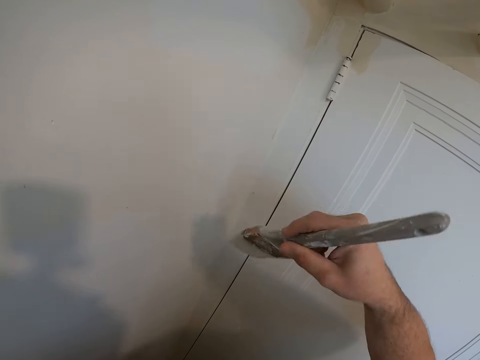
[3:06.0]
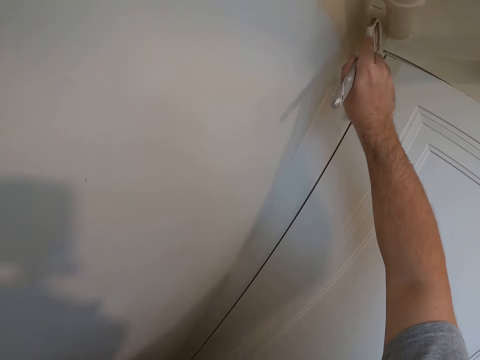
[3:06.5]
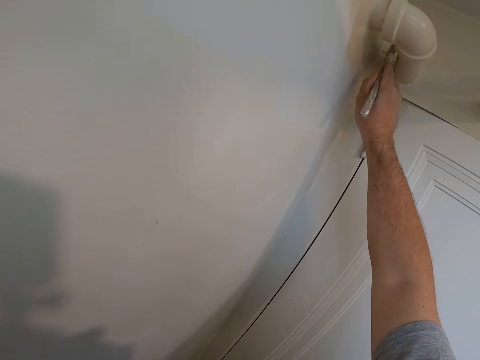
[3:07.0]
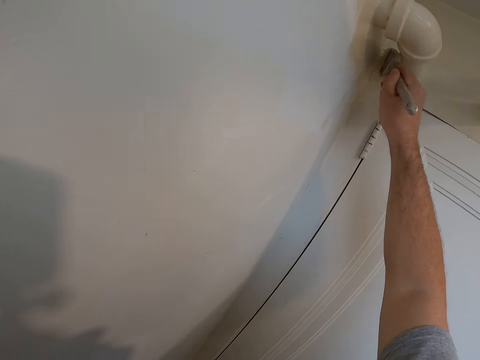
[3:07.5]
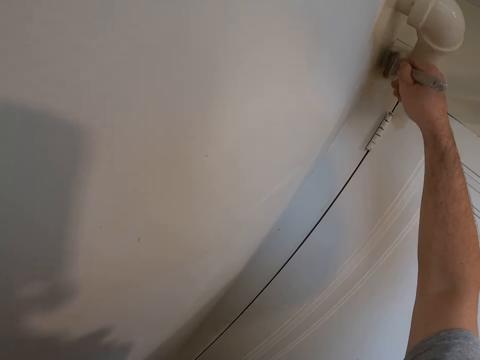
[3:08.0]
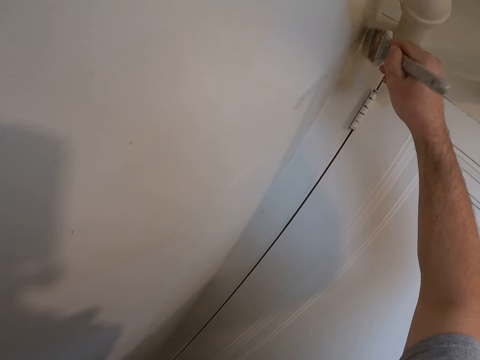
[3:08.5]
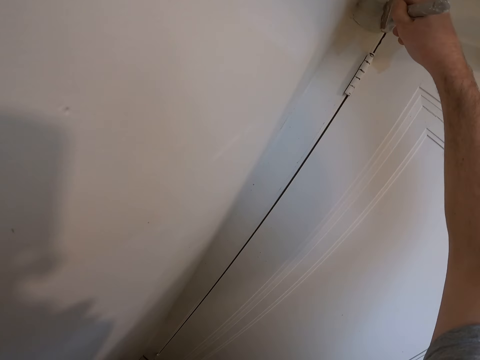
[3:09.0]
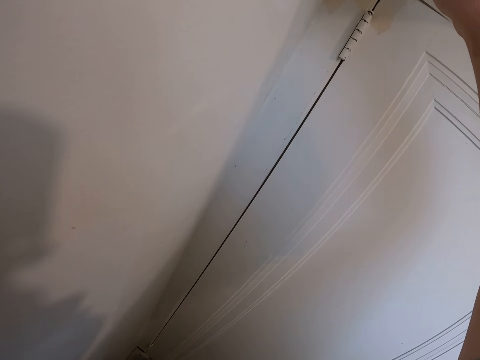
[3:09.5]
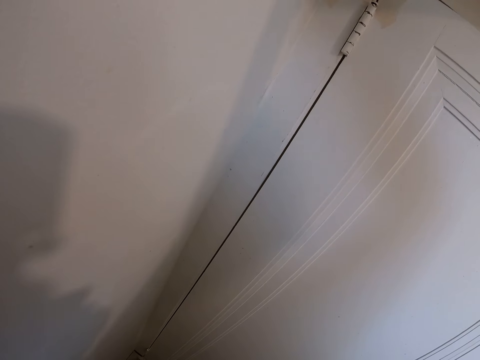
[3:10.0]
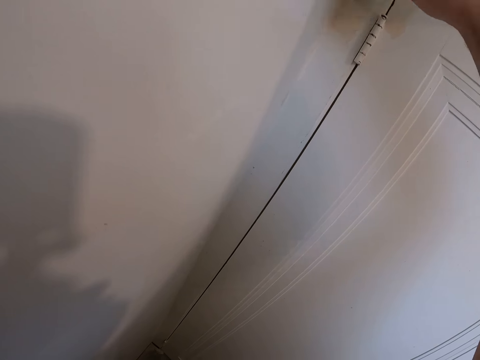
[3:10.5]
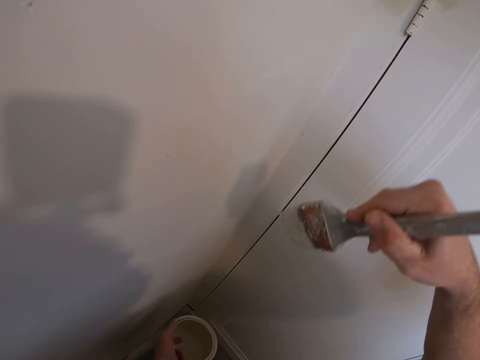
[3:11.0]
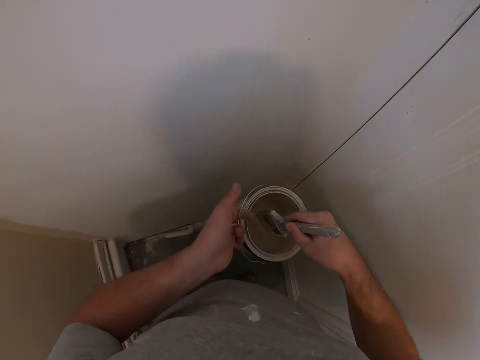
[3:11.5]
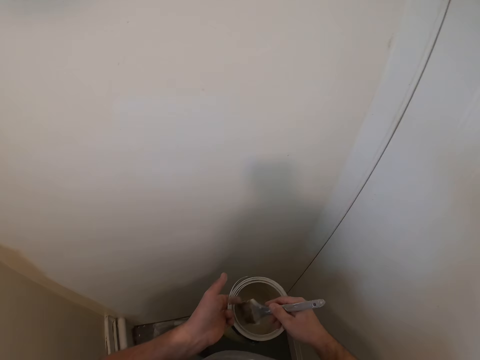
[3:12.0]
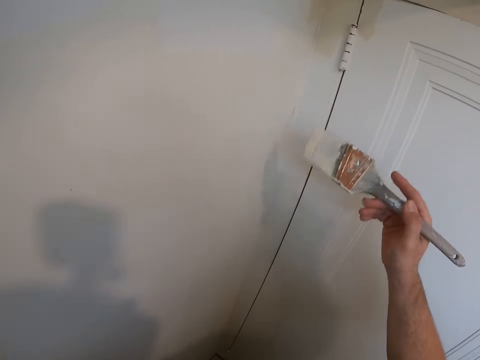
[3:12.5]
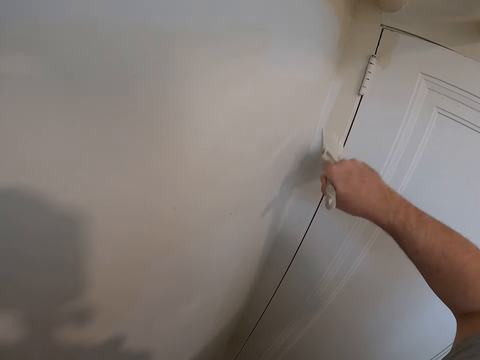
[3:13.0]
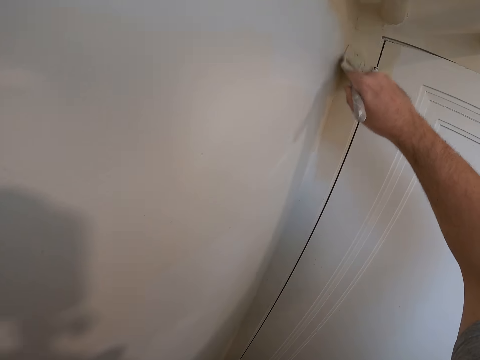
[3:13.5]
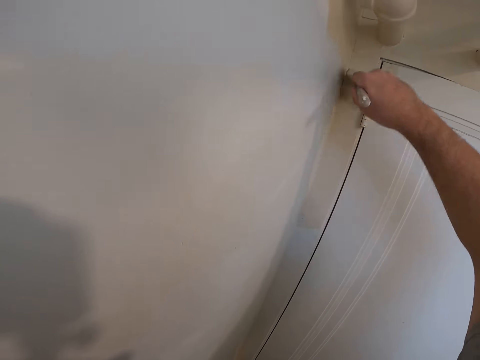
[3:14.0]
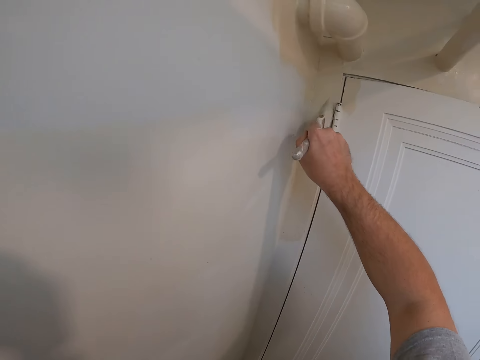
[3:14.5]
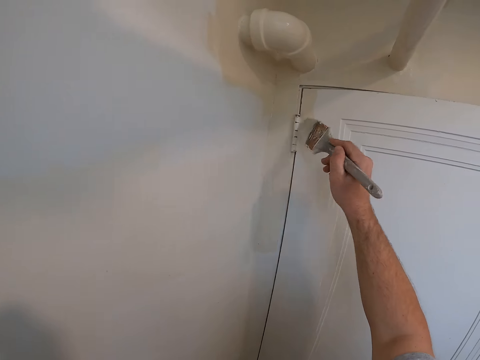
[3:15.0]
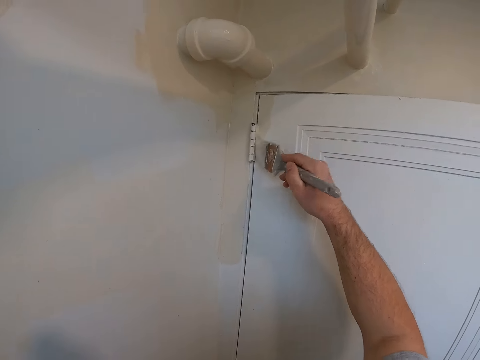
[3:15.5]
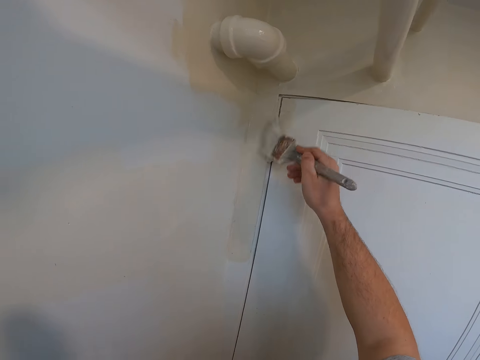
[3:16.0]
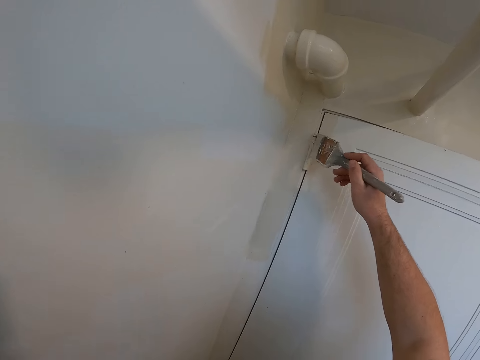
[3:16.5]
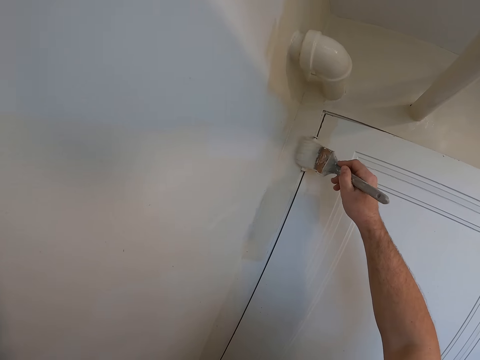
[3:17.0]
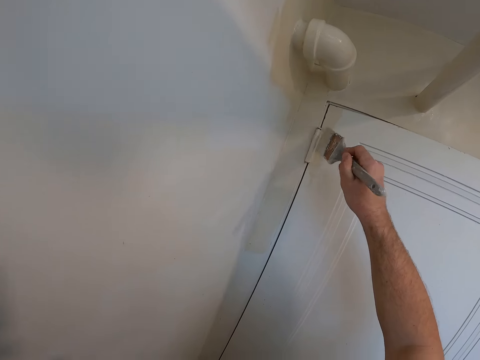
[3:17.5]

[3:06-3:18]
The camera wearer dips the paint brush into the paint container. They paint the wall with the paint brush.

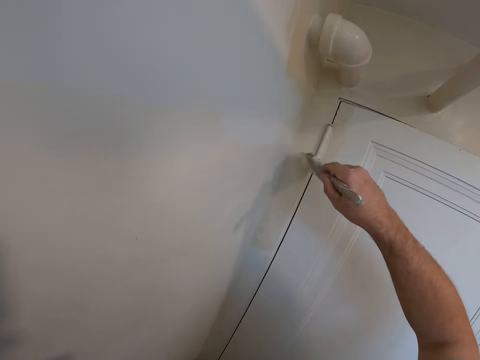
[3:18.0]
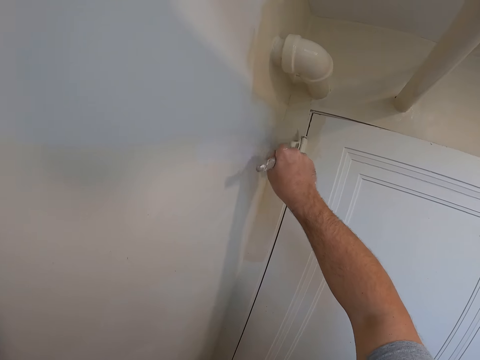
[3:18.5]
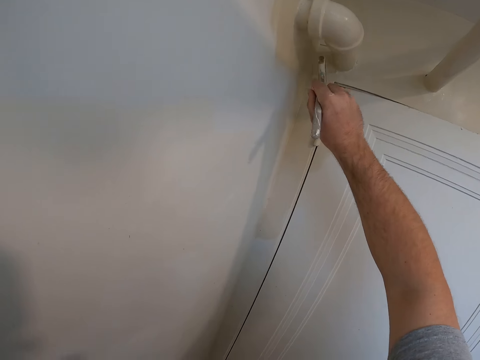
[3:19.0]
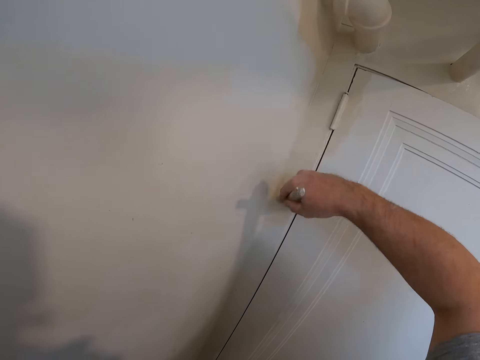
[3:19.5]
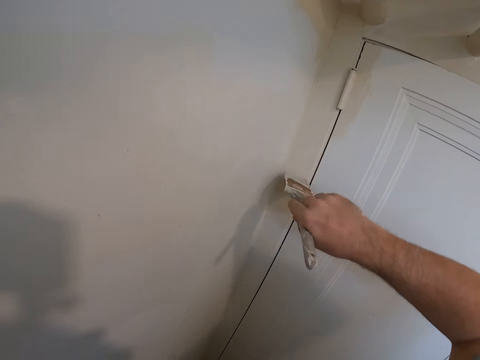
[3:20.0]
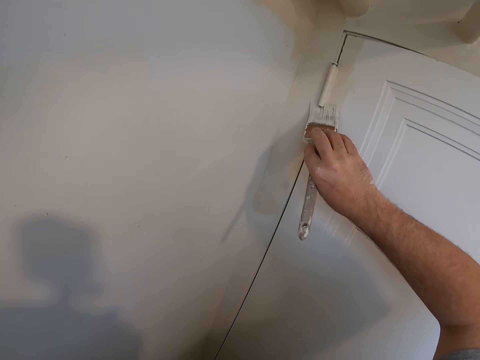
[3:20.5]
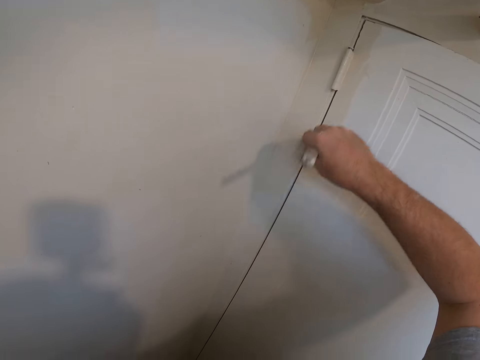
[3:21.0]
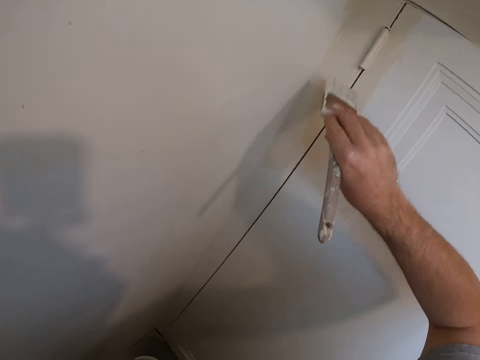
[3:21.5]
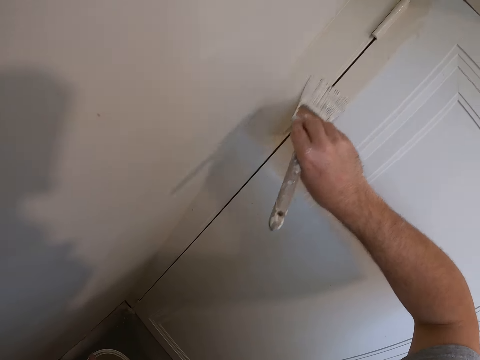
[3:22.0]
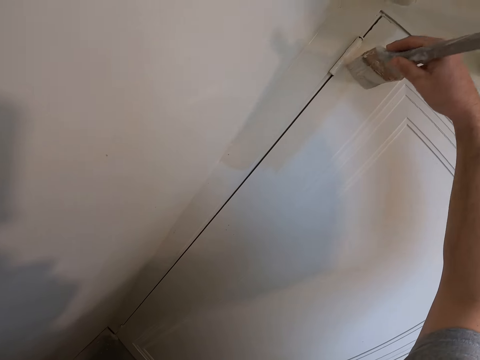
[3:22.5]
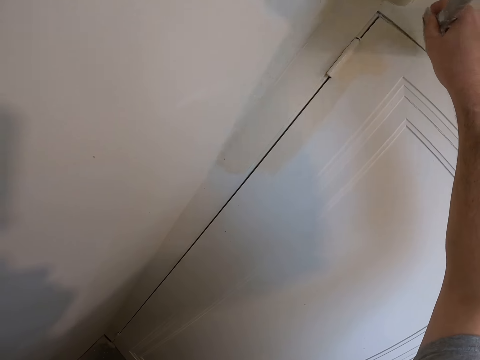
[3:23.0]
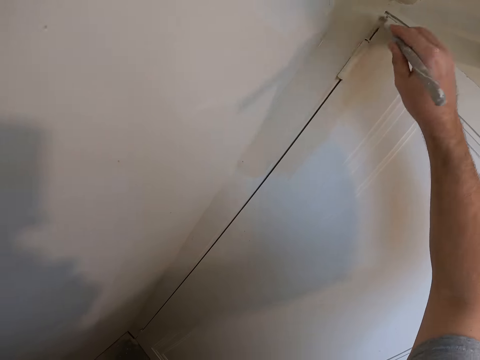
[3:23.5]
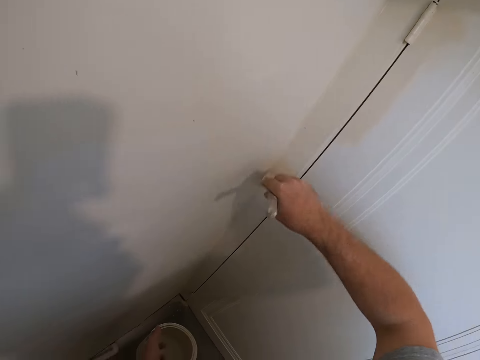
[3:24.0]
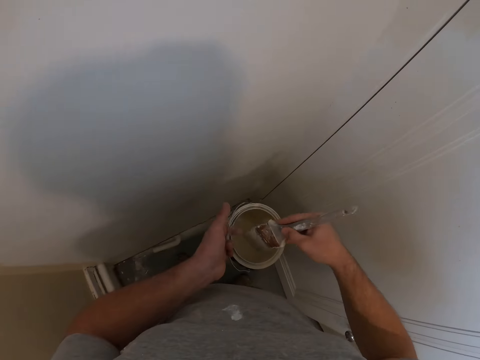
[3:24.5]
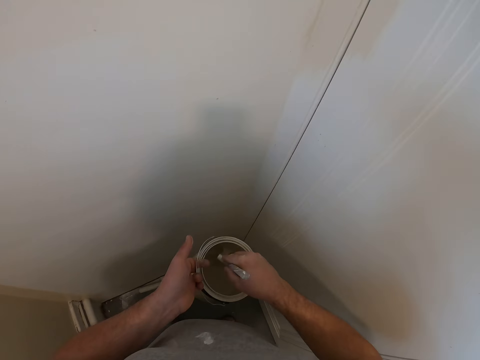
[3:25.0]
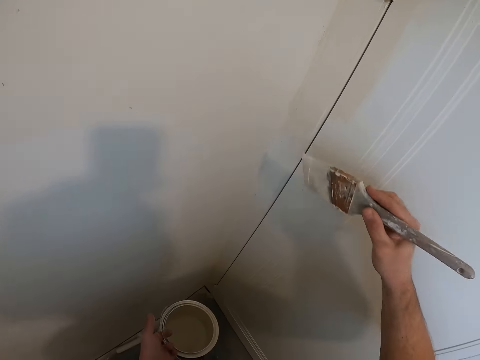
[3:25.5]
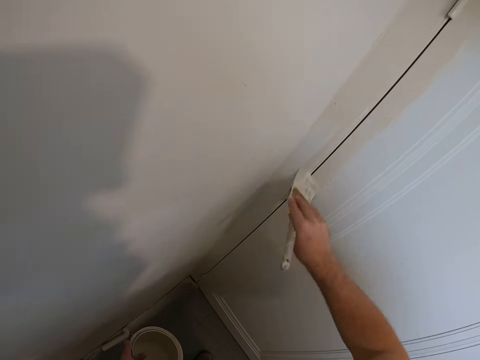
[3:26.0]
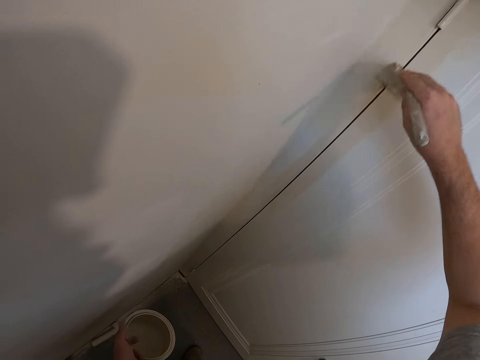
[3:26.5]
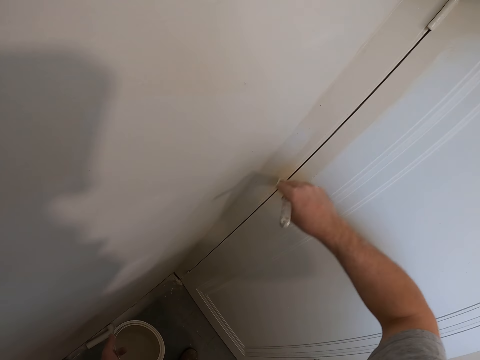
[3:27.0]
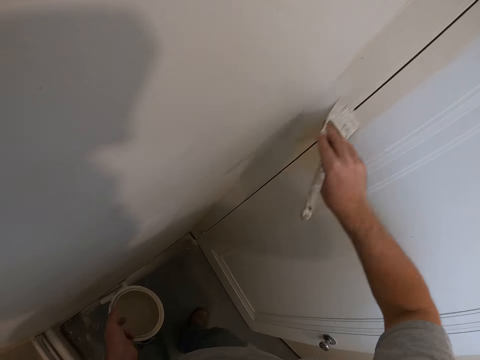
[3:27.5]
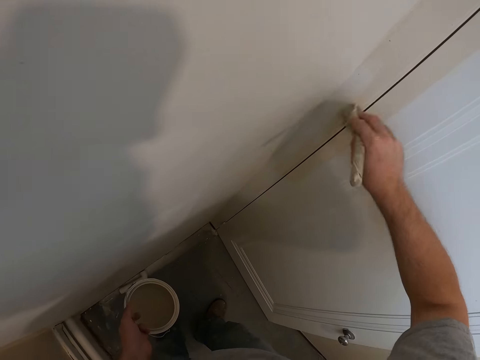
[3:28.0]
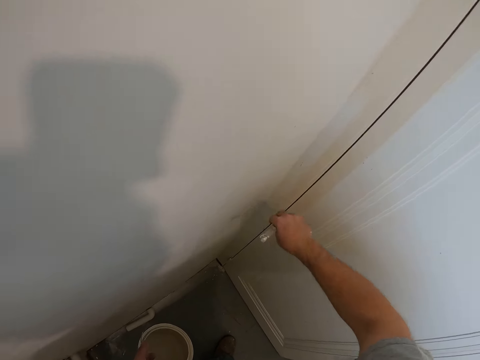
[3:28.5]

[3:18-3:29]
The camera wearer dips the paint brush into the paint container. They paint the wall with the paint brush.

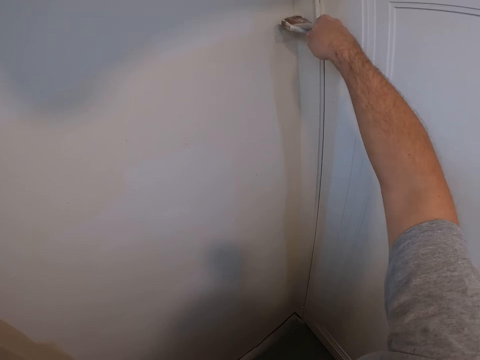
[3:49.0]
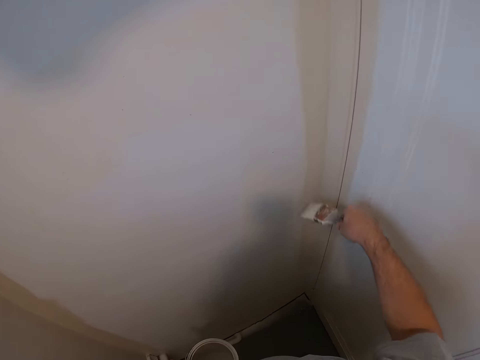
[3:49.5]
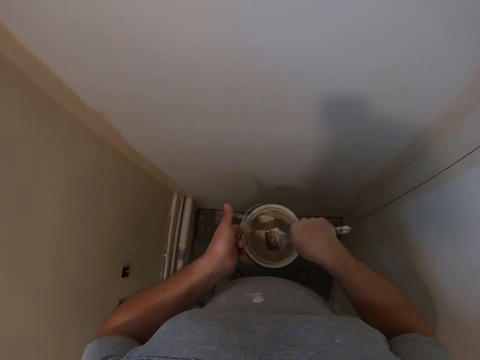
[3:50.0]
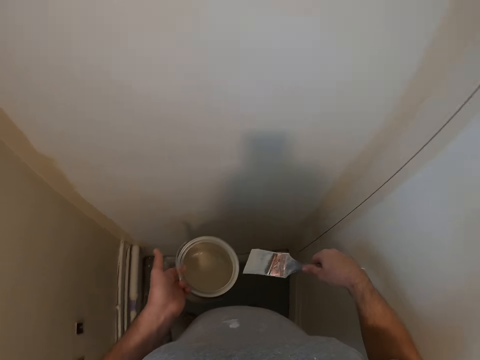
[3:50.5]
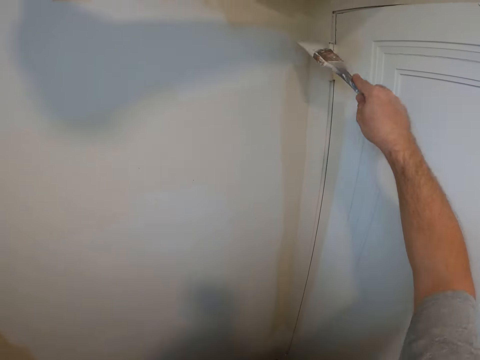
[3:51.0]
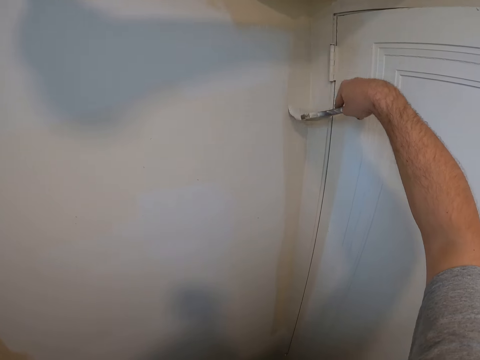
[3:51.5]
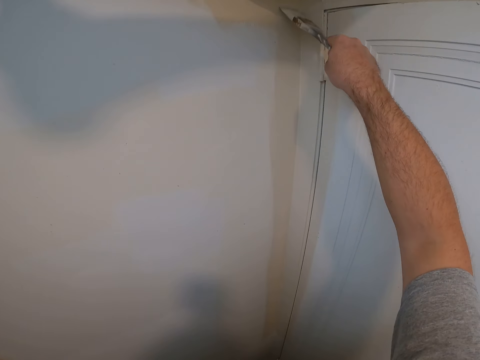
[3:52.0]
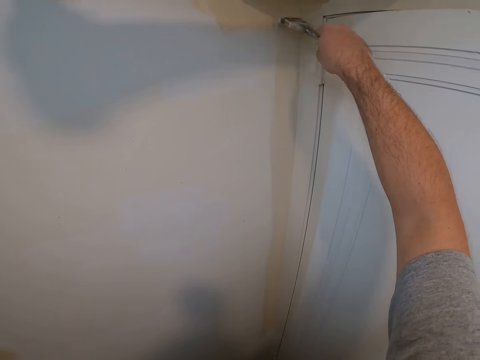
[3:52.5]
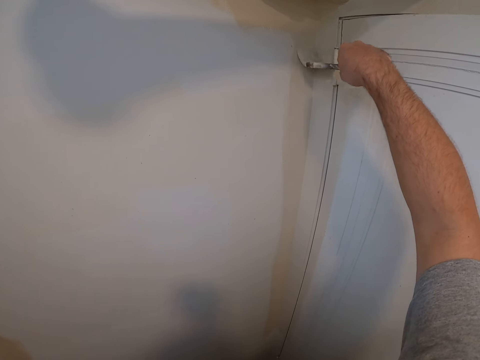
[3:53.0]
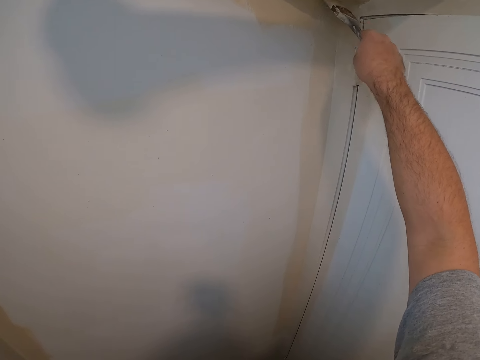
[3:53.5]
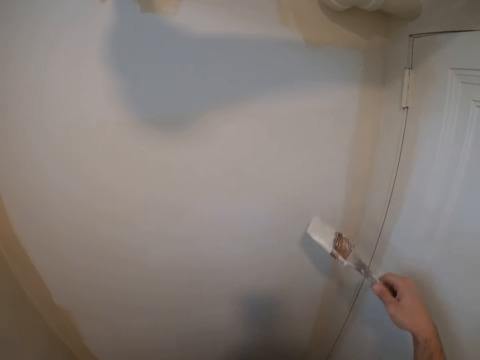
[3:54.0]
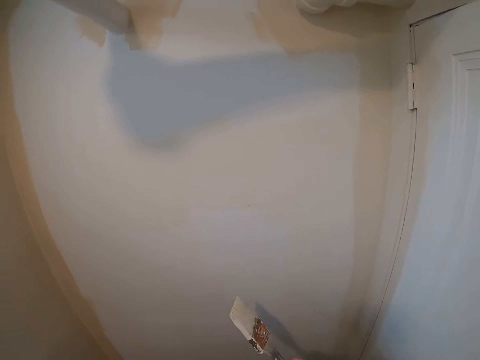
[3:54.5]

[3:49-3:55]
The camera wearer dips the paint brush into a paint container. They paint the wall with the paint brush.
